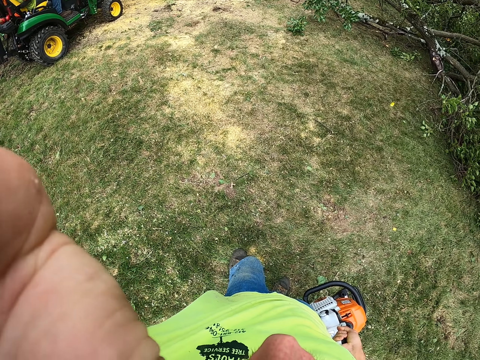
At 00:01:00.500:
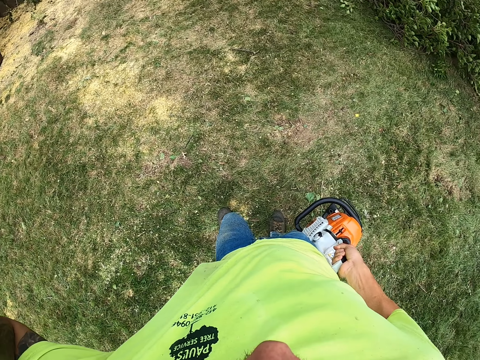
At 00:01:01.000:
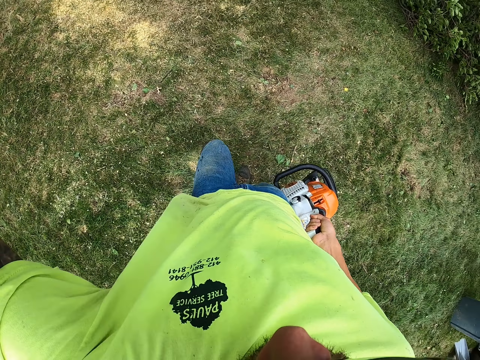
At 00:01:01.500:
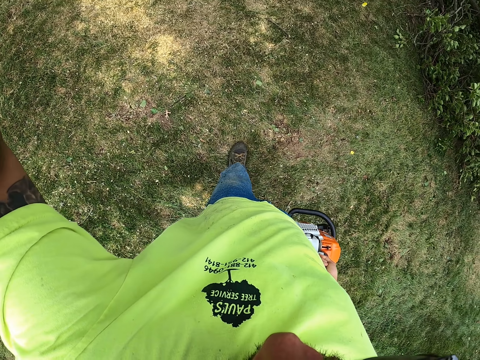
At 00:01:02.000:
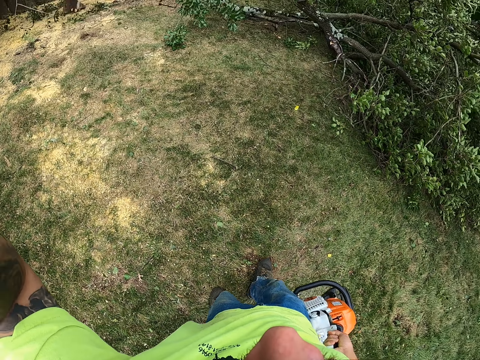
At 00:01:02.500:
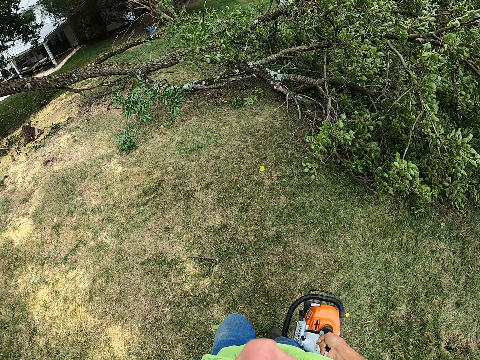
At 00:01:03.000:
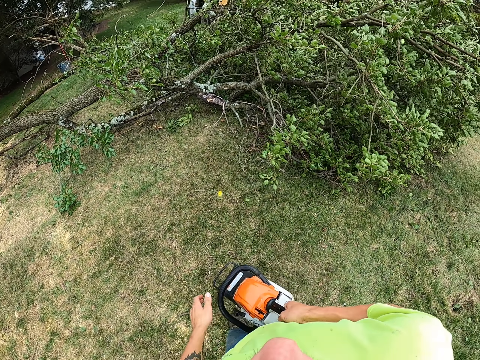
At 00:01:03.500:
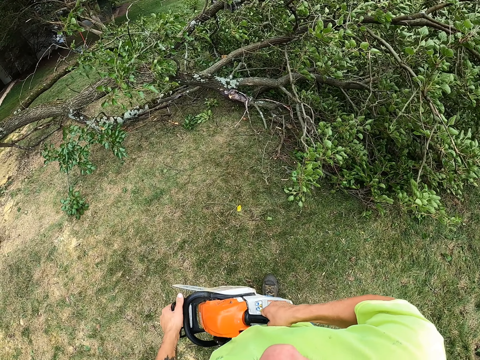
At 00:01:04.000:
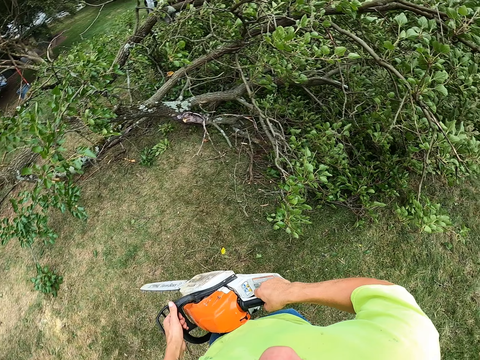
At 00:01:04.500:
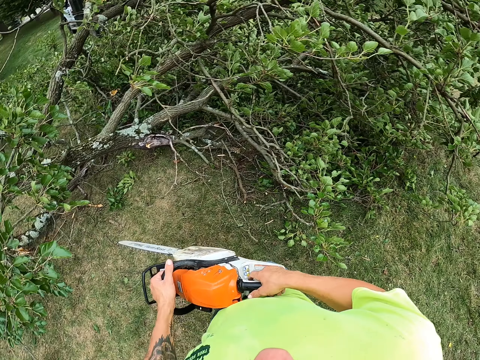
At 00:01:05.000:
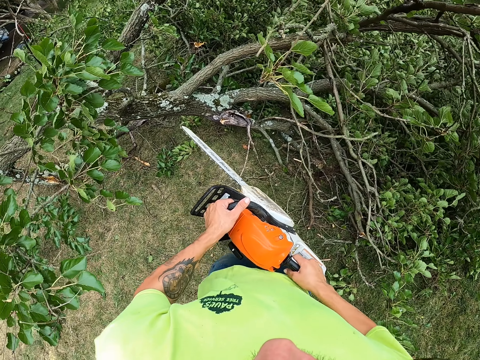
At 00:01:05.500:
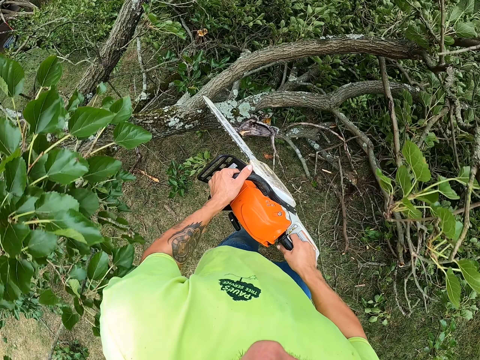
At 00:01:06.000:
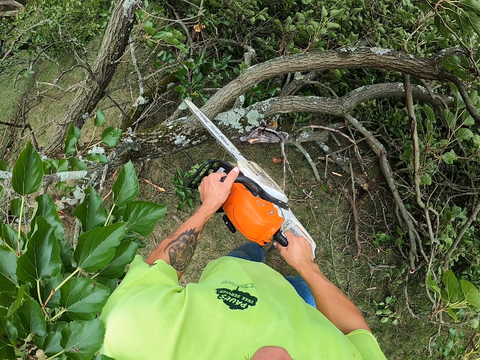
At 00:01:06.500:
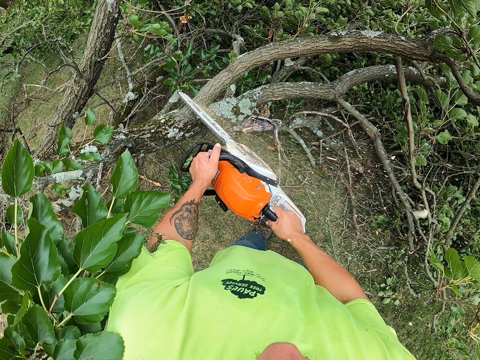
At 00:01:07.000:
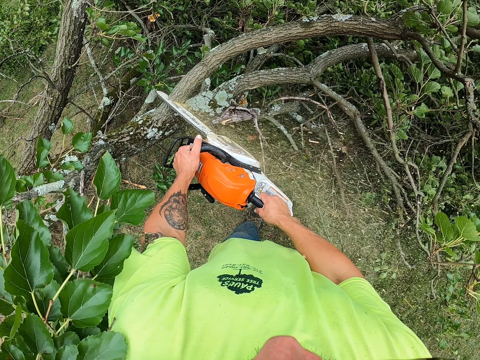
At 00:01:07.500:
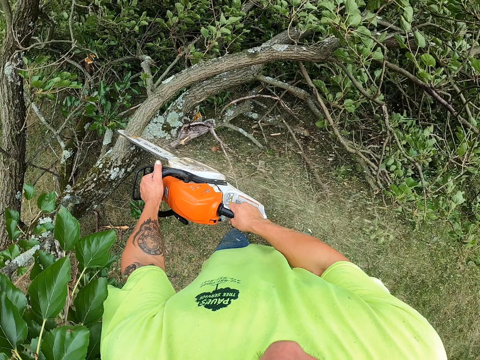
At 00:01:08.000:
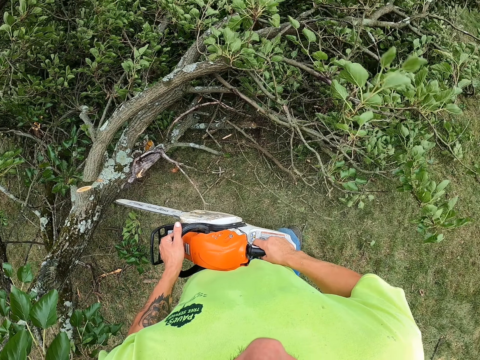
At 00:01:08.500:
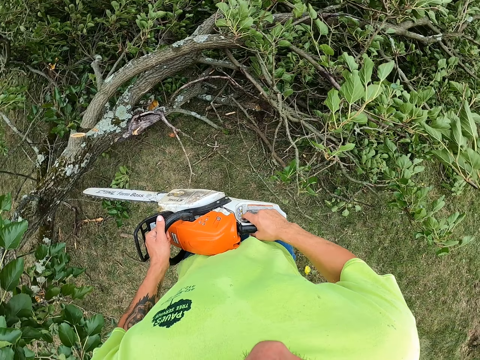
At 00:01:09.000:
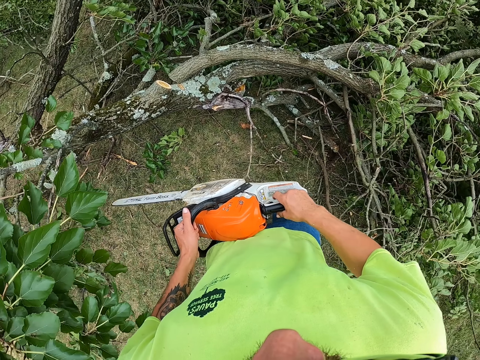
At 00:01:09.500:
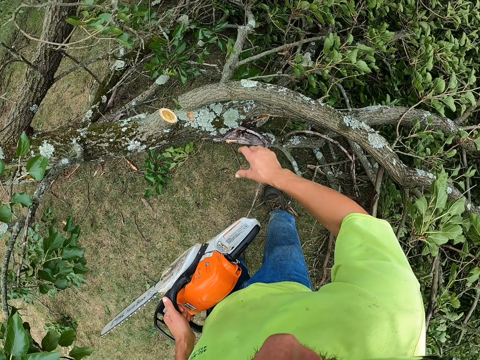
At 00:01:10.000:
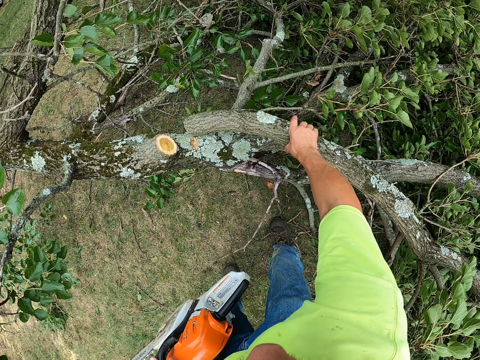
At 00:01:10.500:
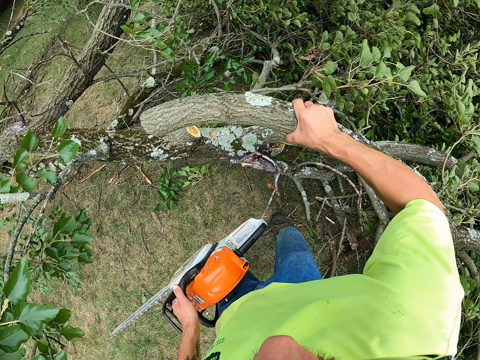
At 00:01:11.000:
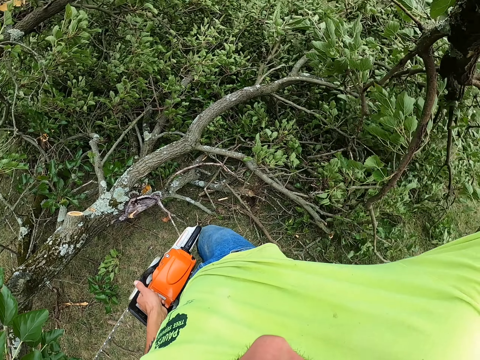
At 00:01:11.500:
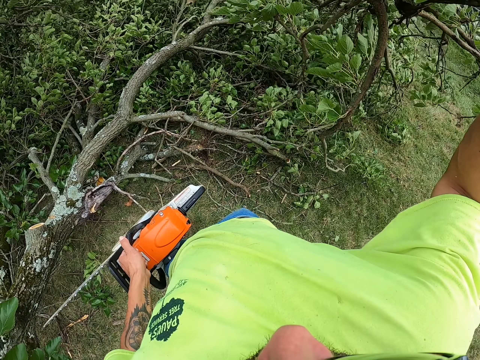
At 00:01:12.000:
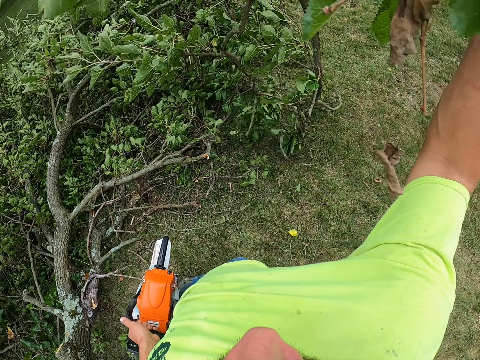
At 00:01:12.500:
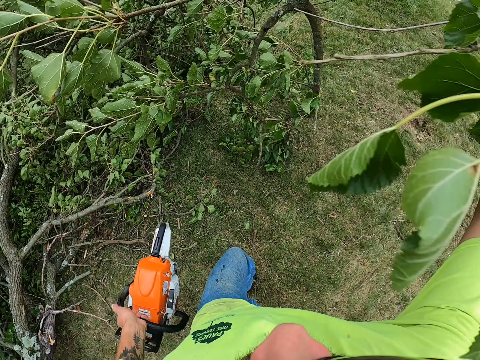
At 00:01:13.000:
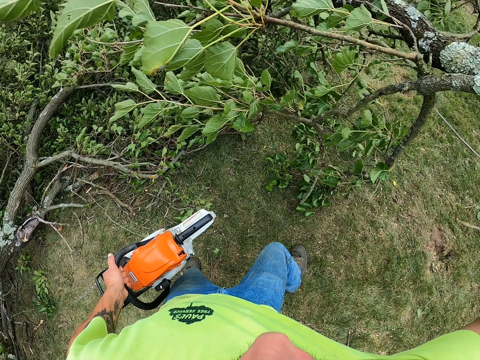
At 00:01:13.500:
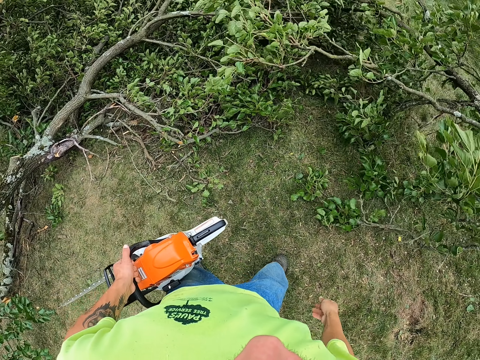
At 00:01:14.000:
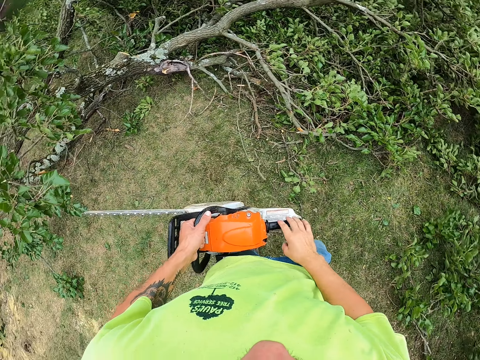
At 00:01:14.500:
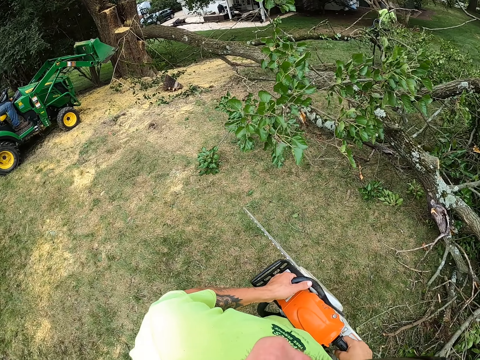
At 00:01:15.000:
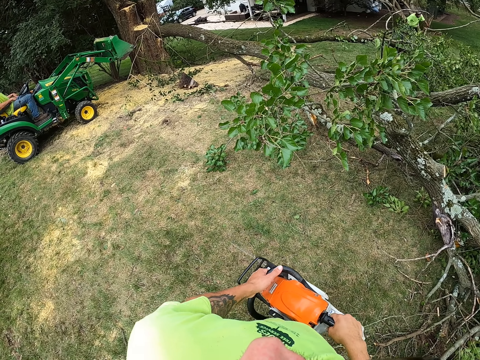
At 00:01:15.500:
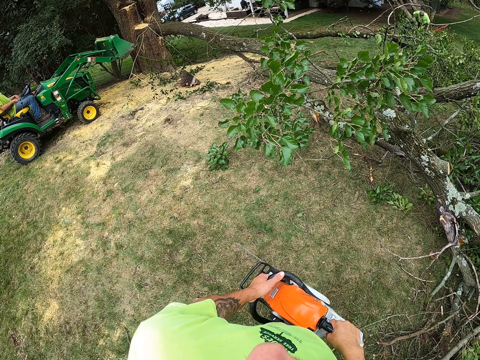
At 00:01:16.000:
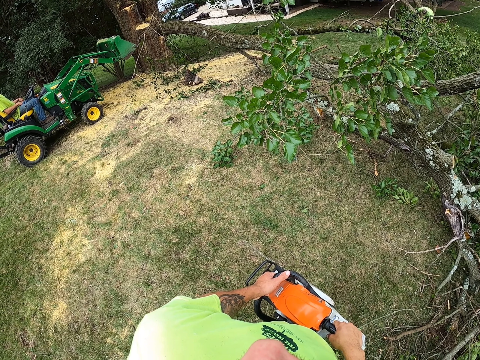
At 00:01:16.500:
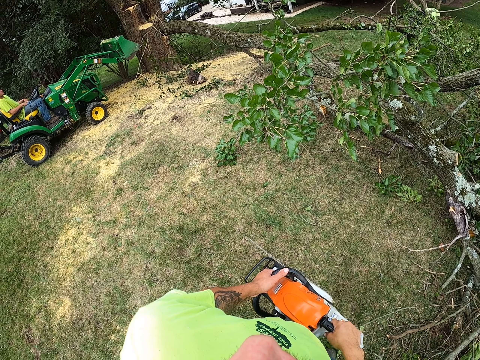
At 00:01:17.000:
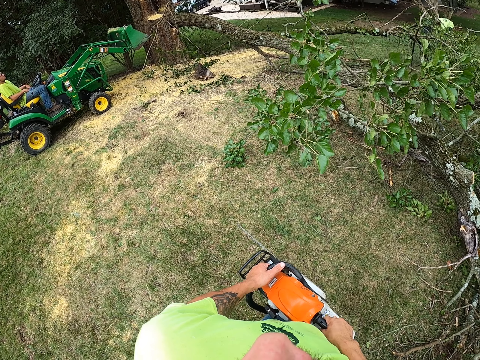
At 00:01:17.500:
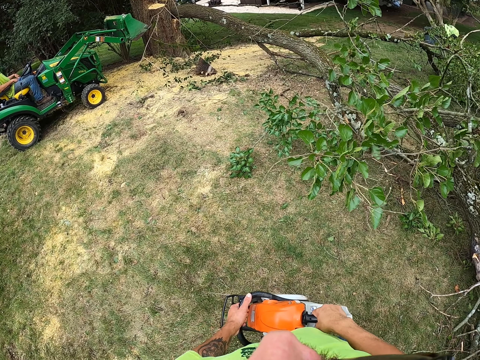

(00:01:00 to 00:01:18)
The camera wearer holds the chain saw with both hands. He walks around the garden. He cuts a branch off a tree with the chain saw in both hands. He picks up the branch with his right hand. He throws the branch away on the ground with his right hand.

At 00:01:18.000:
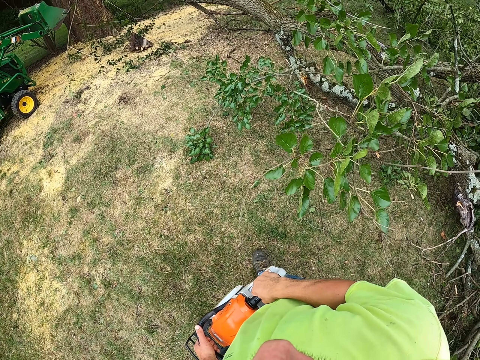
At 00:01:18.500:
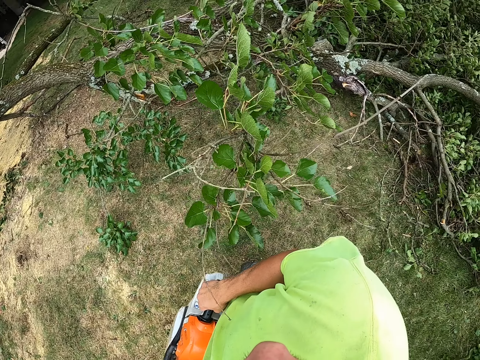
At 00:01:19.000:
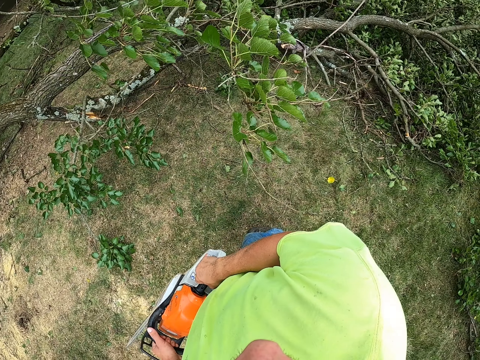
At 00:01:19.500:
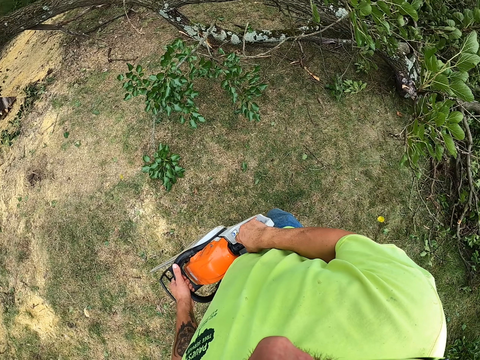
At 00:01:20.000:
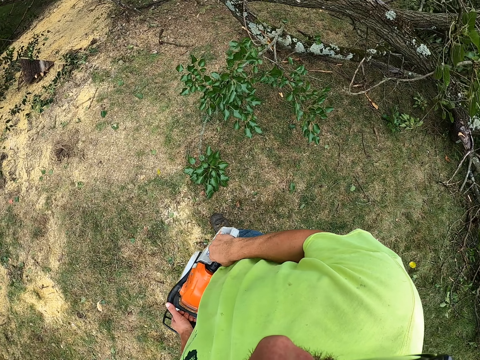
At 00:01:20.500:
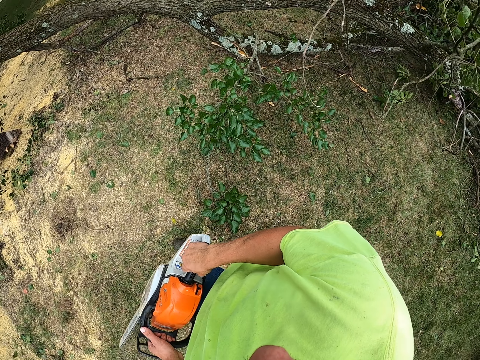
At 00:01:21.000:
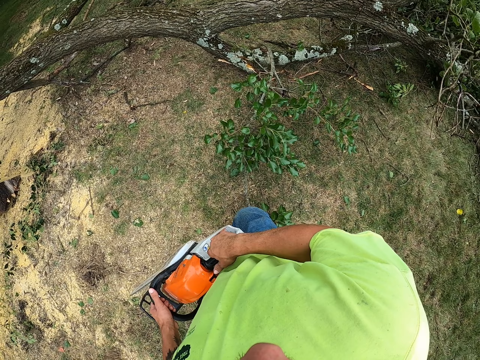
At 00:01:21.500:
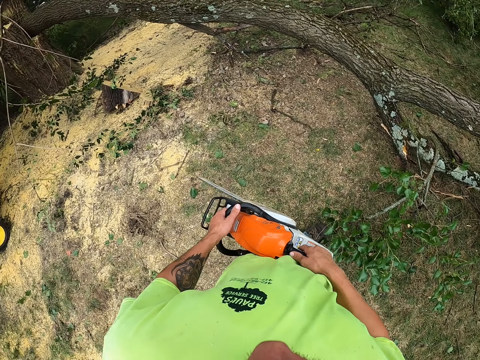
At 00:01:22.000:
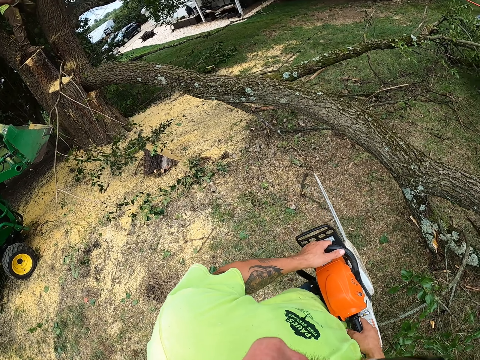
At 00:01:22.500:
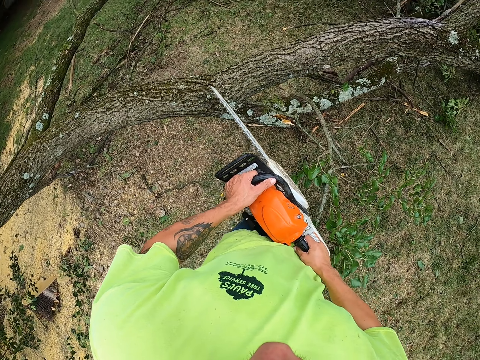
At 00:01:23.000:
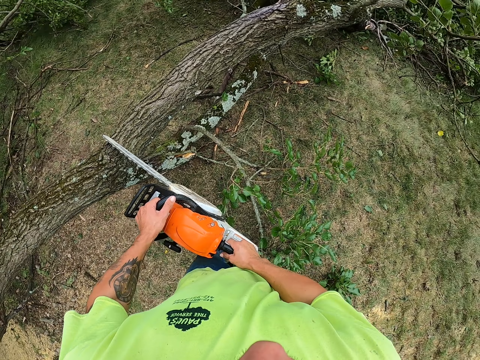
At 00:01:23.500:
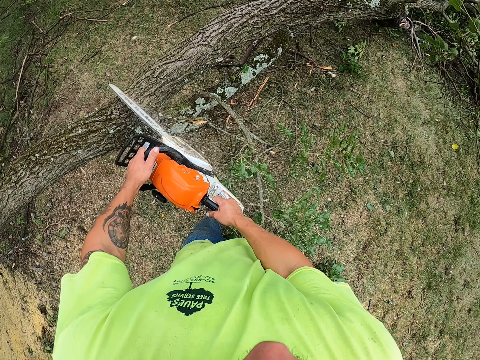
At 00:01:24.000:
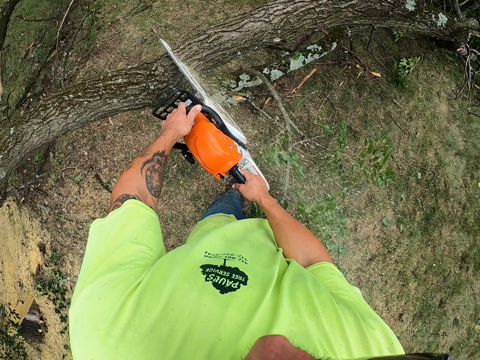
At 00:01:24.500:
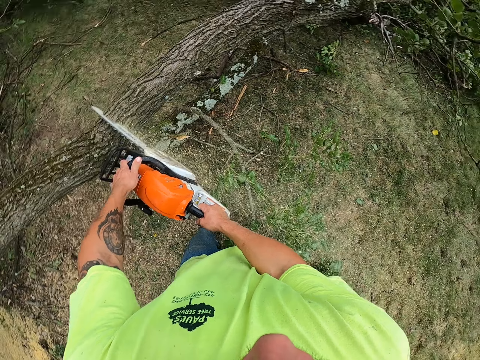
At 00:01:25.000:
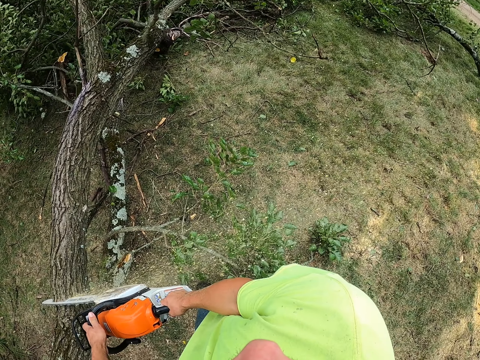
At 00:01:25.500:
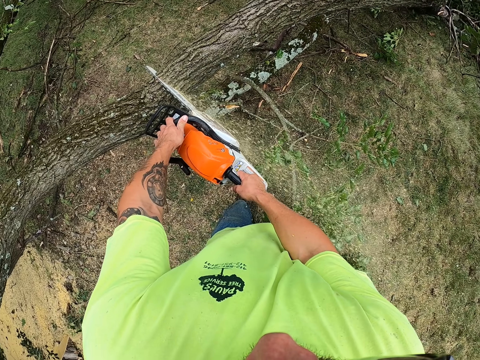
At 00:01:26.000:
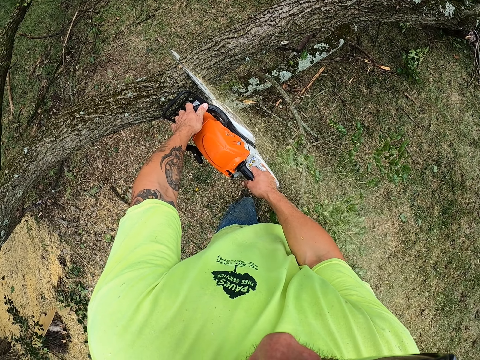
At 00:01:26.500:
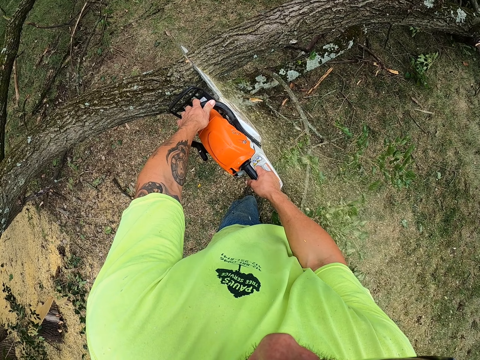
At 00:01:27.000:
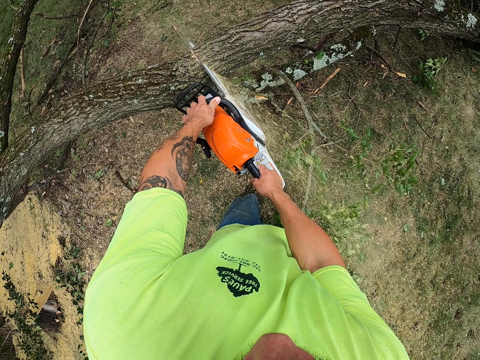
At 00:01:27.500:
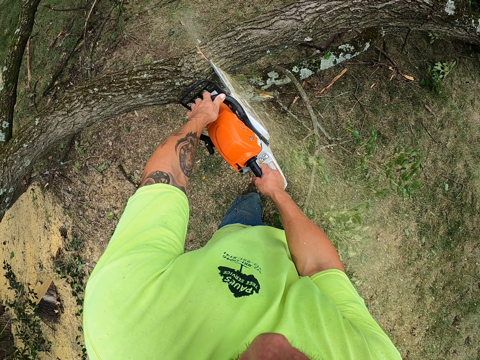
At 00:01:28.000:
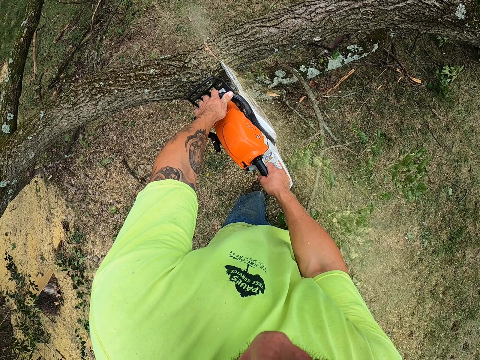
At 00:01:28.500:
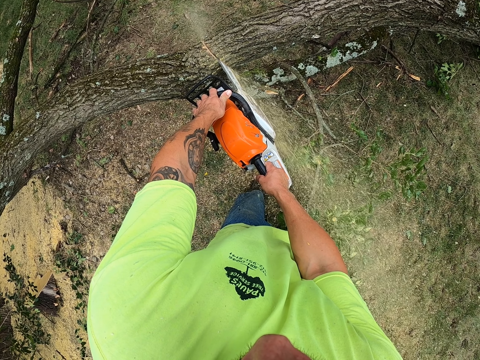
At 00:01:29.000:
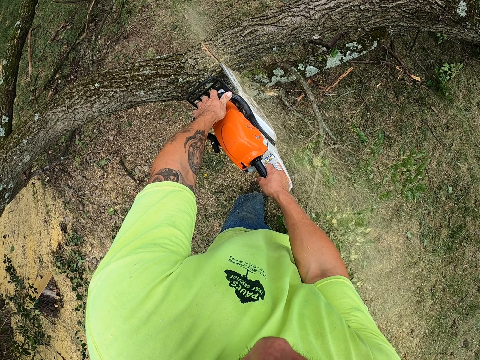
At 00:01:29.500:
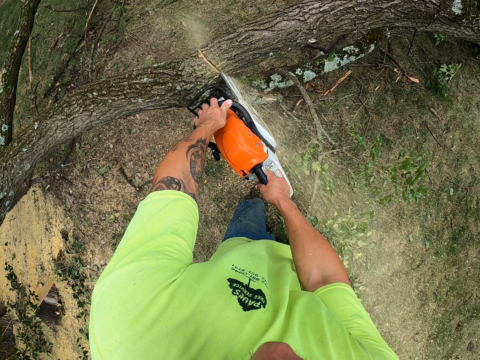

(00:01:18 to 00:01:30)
The camera wearer cuts a branch off the tree with the chain saw in both hands.
